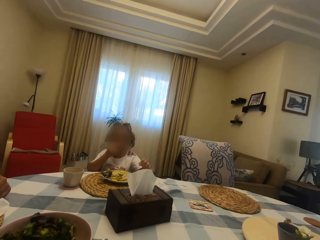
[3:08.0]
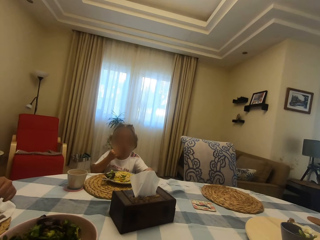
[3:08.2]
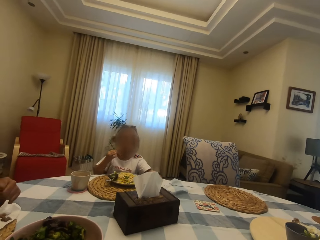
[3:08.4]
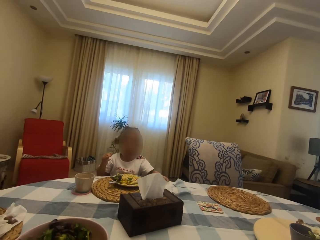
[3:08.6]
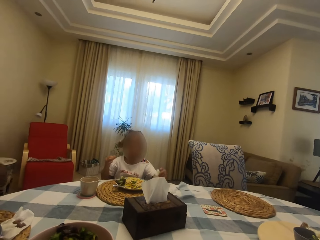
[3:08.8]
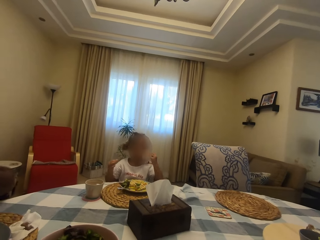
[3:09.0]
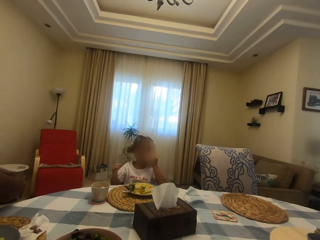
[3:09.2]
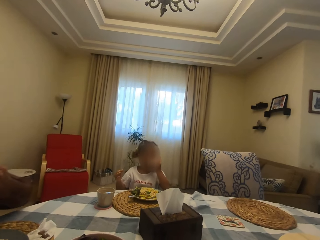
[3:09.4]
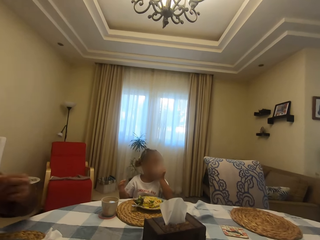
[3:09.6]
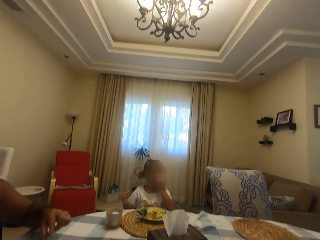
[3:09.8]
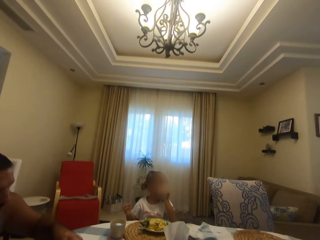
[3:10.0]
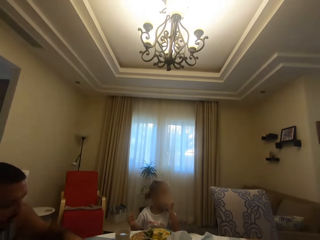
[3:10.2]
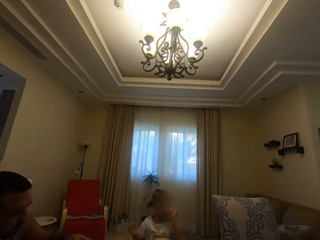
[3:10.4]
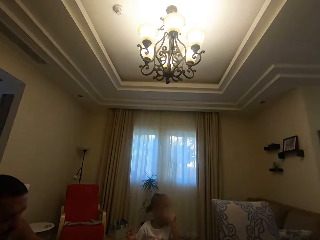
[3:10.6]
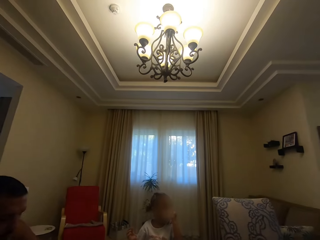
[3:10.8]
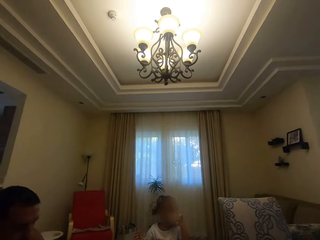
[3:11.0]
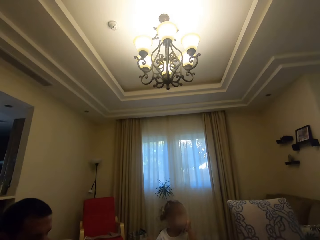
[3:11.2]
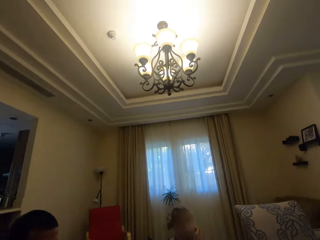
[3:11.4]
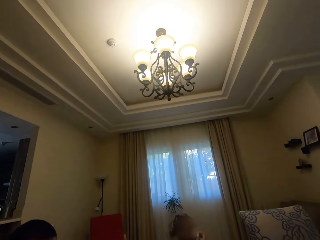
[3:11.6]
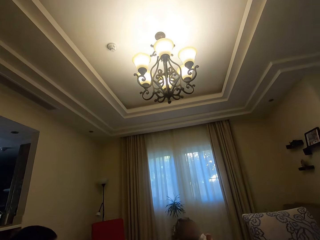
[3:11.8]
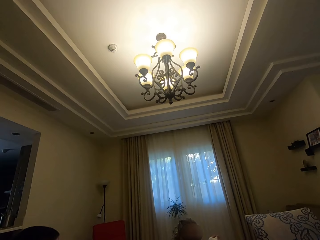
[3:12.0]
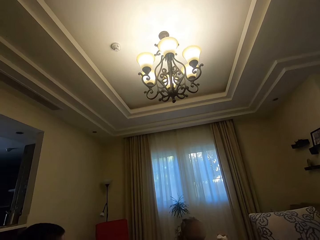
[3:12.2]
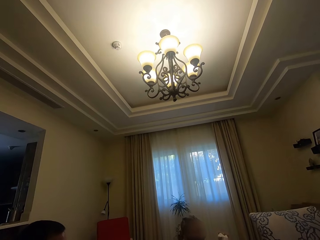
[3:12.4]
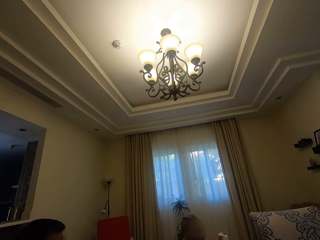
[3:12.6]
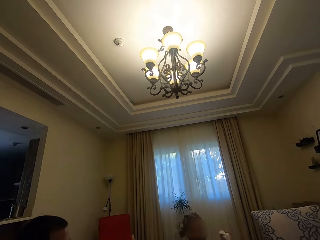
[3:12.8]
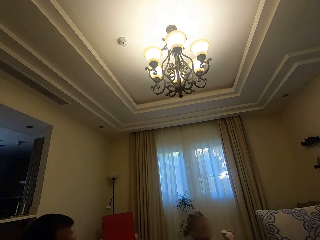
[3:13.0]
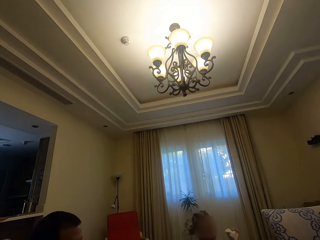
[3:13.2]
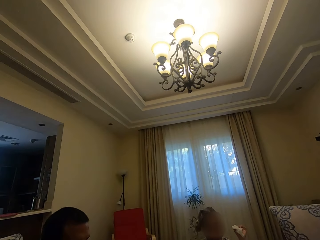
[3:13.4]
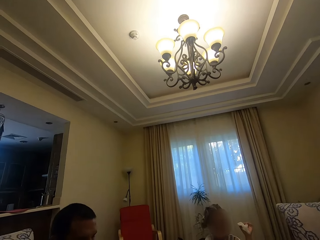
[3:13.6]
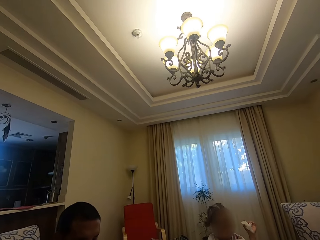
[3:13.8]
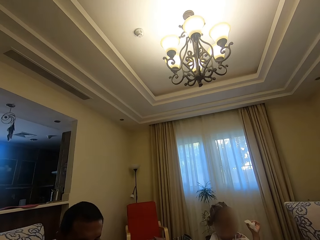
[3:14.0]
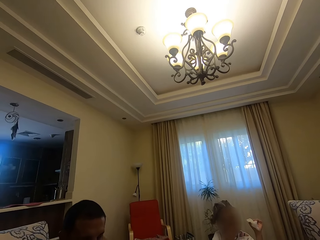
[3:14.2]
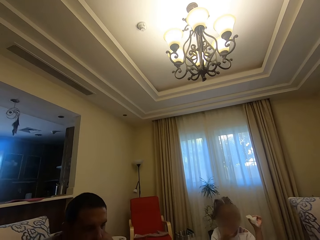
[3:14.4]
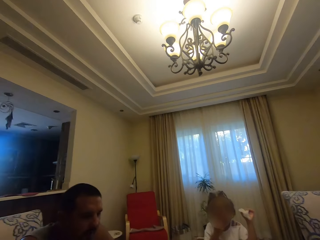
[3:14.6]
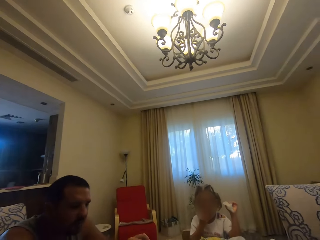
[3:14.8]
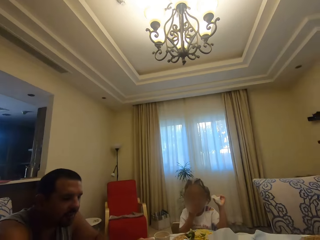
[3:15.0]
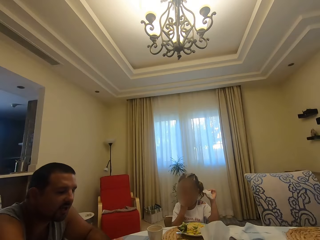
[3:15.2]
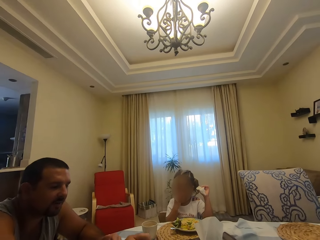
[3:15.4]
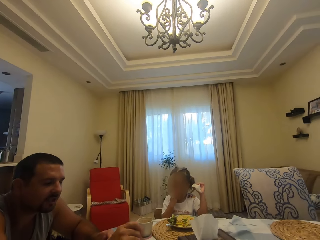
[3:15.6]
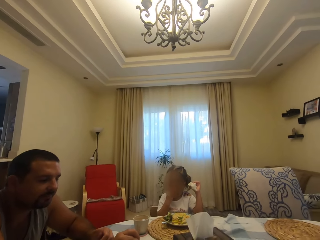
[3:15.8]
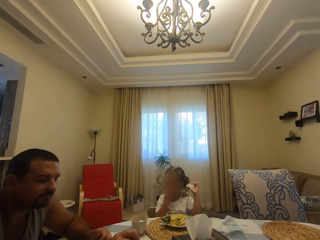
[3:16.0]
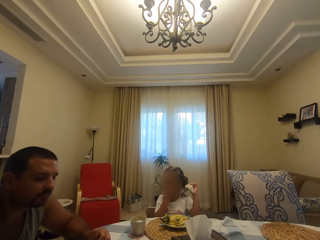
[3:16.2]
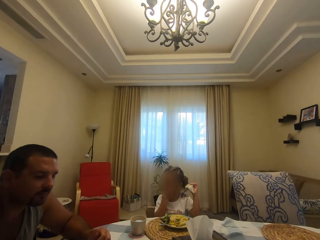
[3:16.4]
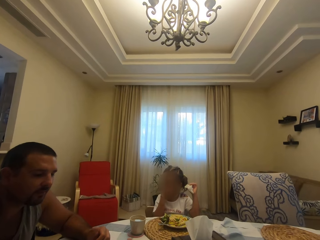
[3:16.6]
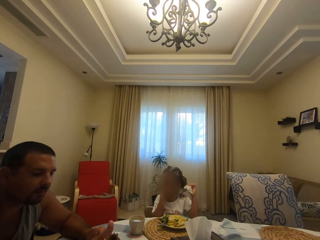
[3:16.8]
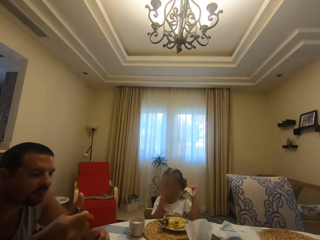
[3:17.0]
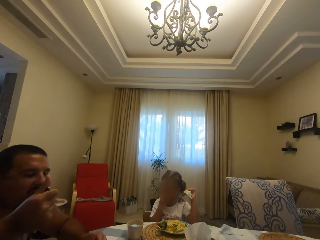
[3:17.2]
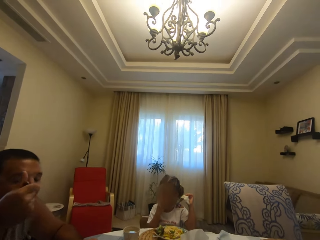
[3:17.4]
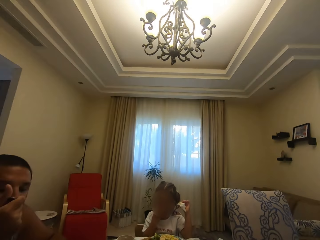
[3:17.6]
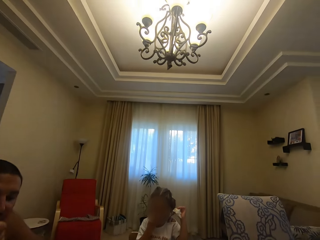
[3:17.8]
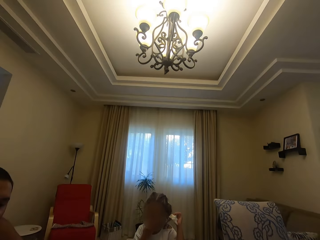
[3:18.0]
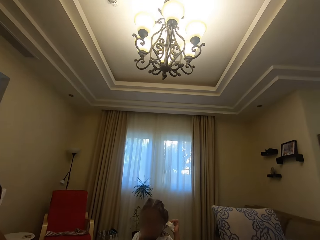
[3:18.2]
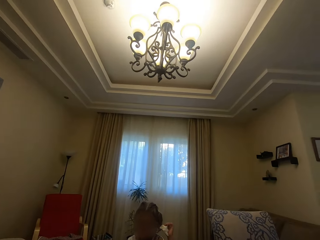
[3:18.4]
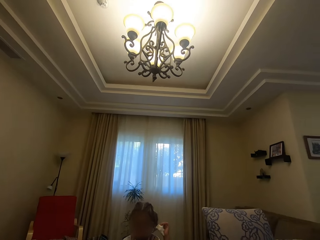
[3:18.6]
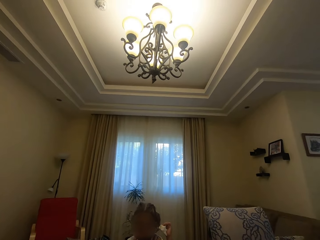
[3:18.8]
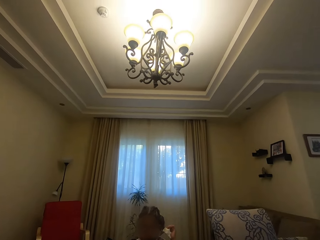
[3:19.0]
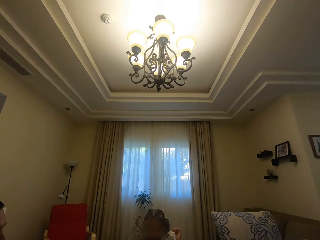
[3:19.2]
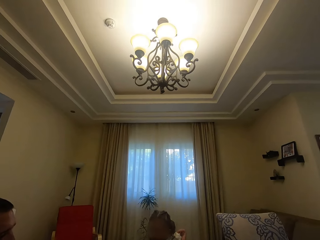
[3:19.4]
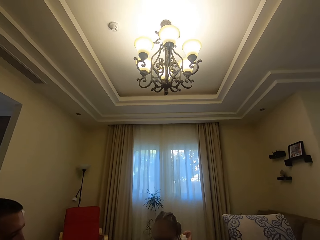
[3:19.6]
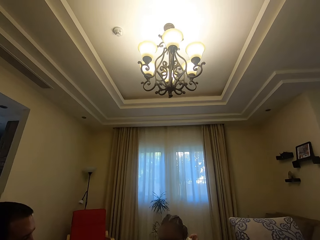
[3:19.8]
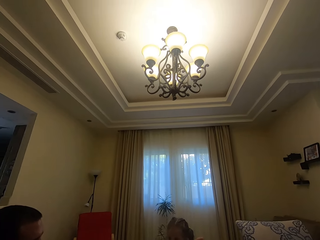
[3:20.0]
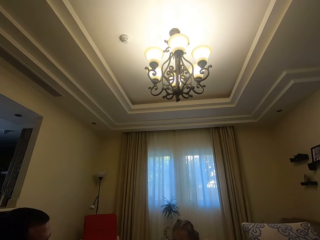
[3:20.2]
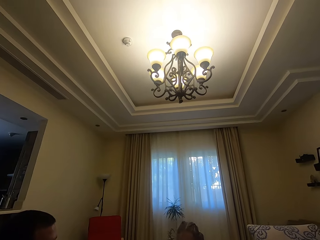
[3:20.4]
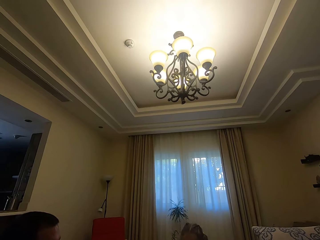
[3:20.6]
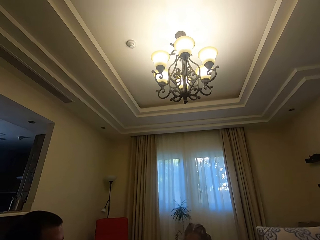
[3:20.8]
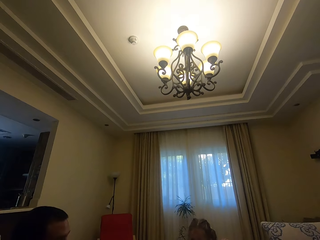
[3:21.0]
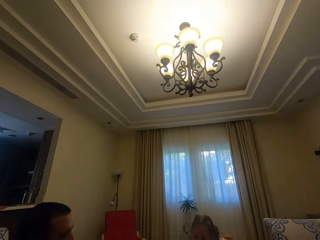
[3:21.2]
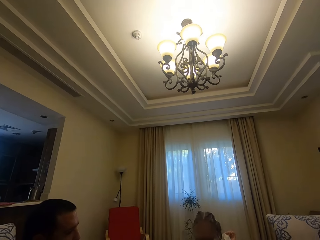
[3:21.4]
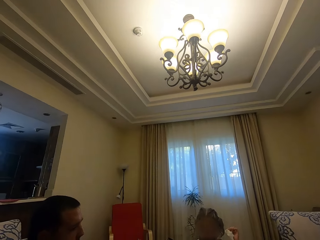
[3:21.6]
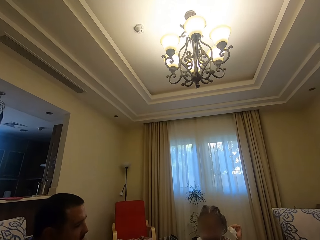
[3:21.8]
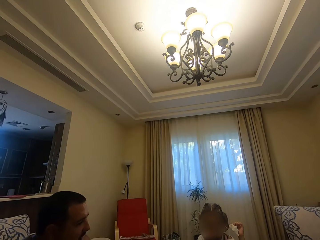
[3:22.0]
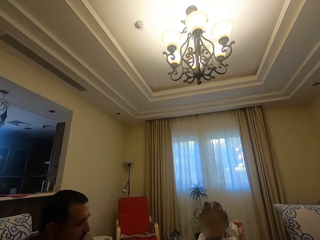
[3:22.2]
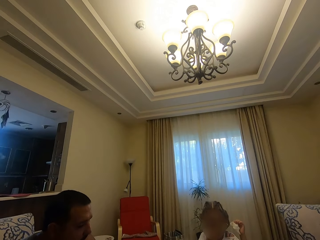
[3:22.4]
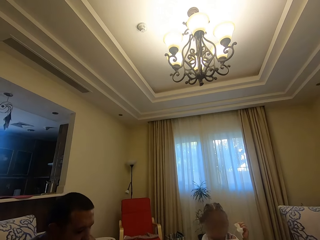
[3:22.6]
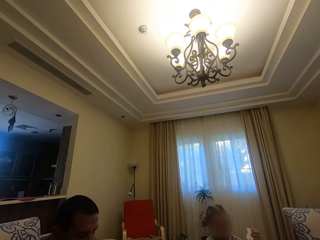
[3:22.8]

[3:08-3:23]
A child wipes her mouth with a serviette. A man talks to the camera wearer. The man eats food.

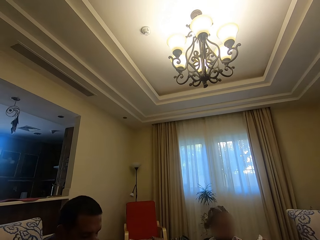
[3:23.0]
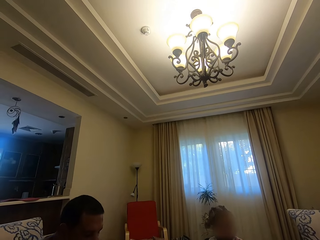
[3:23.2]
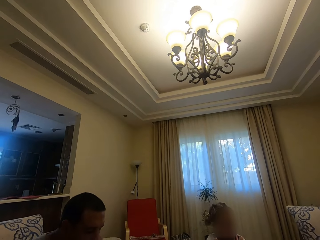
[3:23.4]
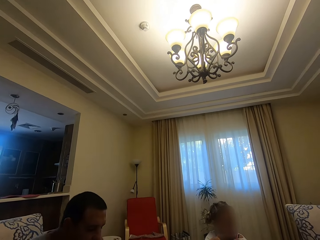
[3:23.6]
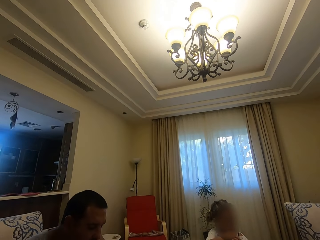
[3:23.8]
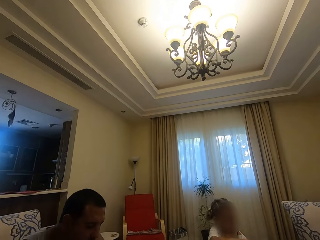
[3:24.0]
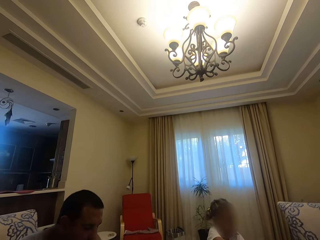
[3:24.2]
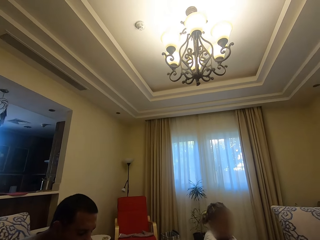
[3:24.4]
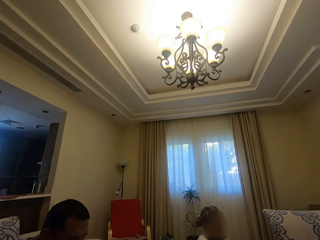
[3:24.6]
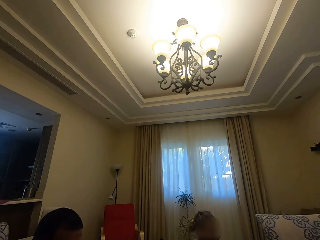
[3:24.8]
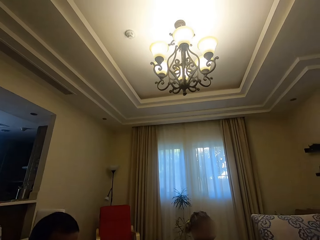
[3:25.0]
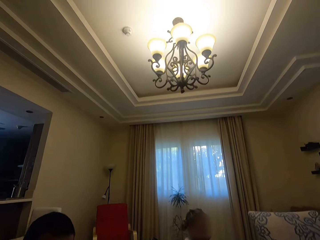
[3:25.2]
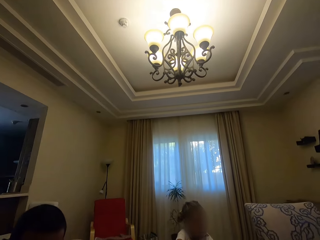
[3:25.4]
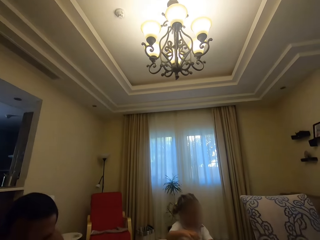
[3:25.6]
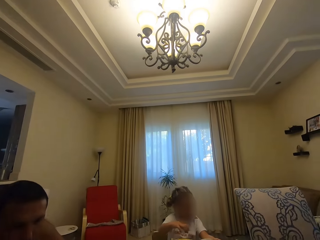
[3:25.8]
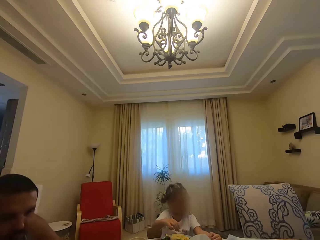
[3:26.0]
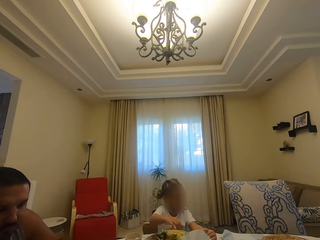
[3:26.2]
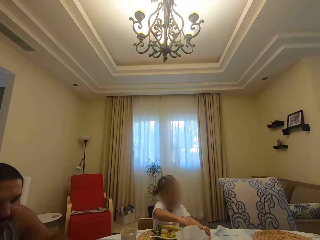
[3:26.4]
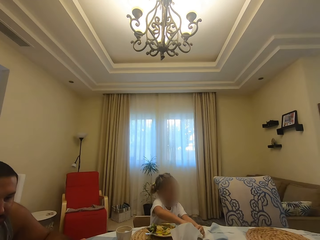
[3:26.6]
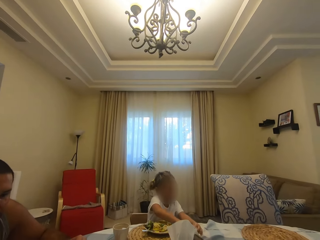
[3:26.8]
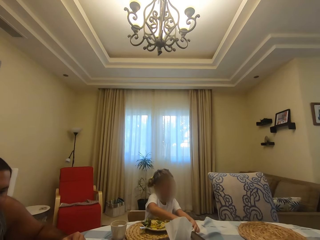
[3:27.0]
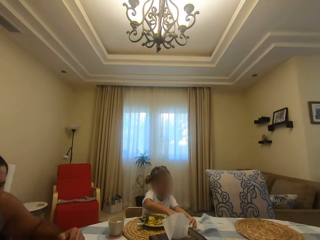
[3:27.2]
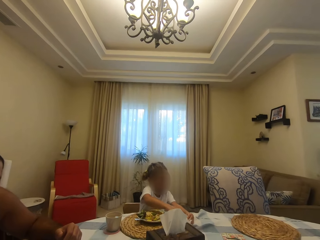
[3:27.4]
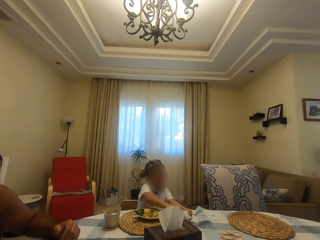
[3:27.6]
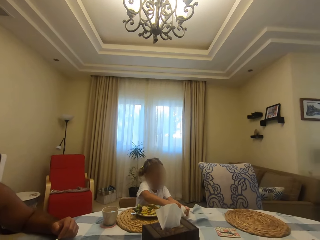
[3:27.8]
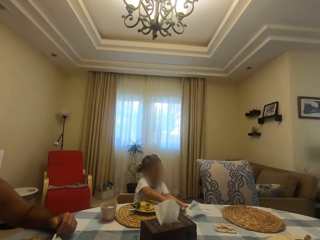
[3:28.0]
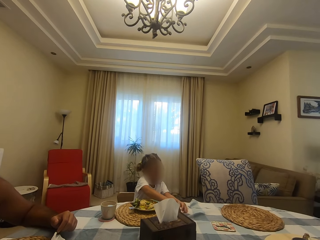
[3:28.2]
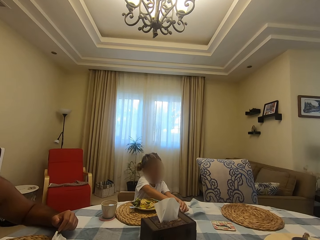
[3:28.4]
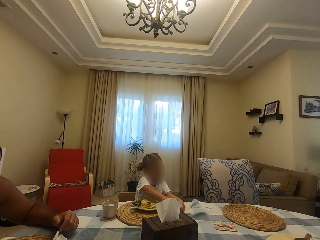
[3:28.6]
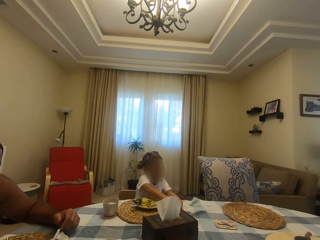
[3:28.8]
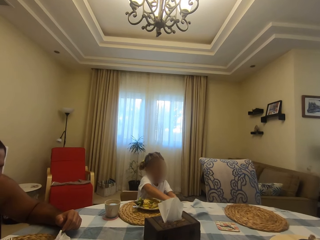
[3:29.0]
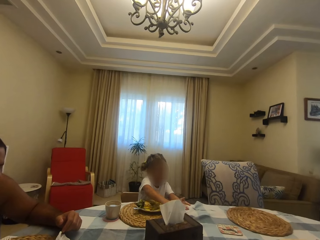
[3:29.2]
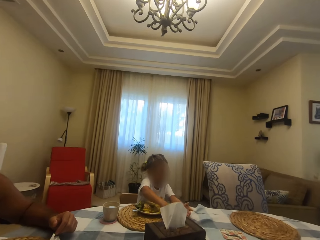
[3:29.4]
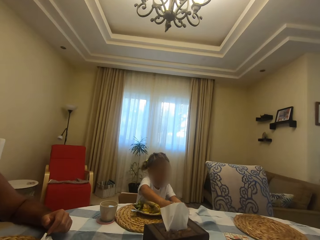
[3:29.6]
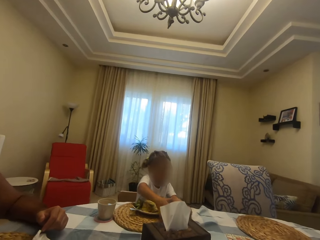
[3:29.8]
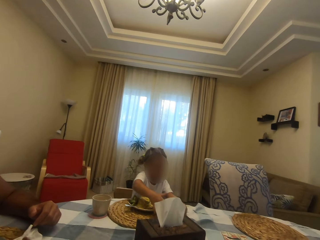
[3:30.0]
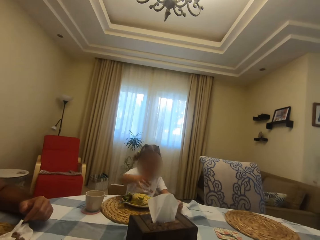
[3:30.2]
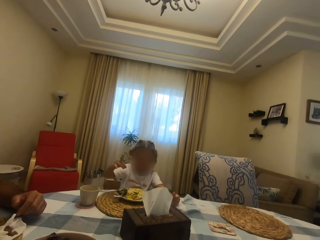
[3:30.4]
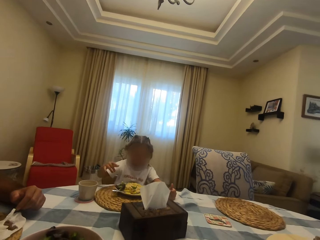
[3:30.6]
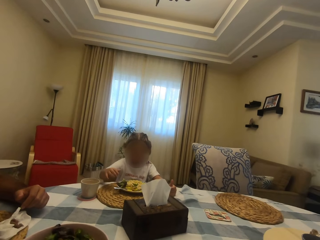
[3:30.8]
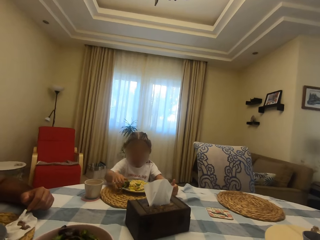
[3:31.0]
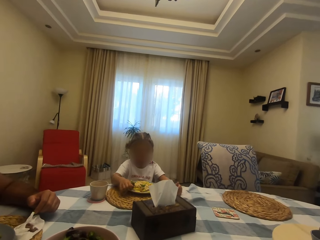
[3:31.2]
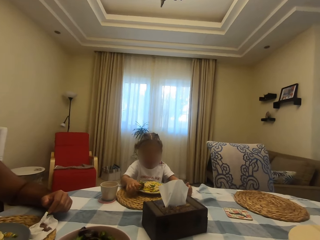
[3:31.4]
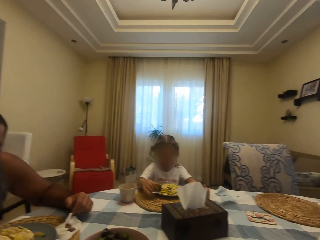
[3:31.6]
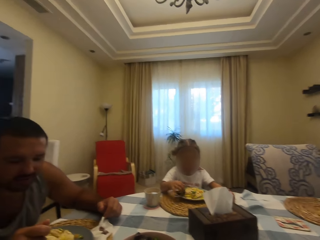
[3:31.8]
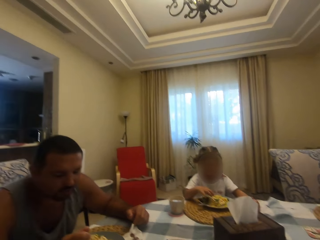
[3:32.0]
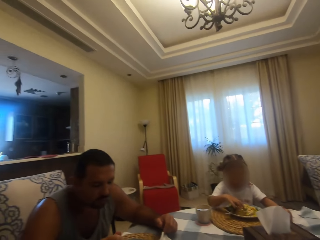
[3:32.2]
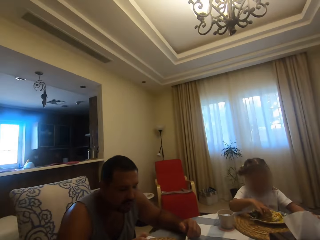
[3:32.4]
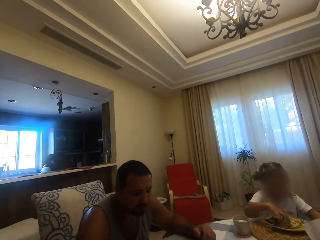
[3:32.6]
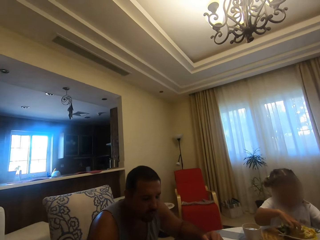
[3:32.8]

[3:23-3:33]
A child moves her hands. A man talks to the camera wearer.
